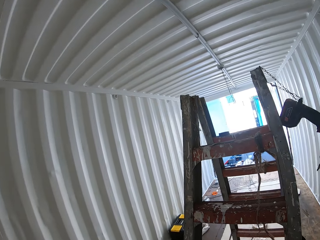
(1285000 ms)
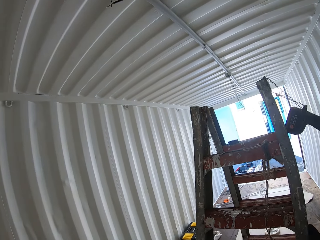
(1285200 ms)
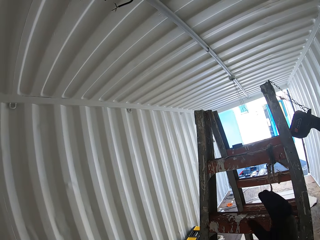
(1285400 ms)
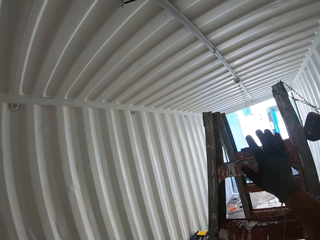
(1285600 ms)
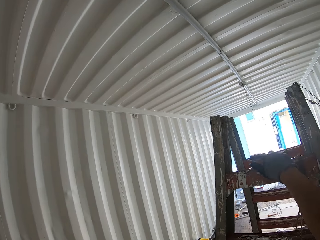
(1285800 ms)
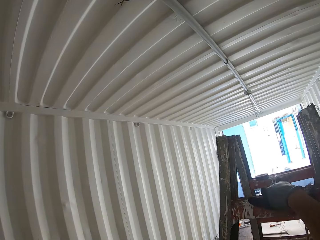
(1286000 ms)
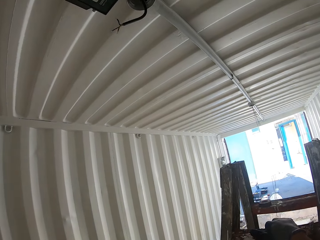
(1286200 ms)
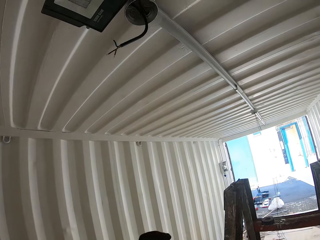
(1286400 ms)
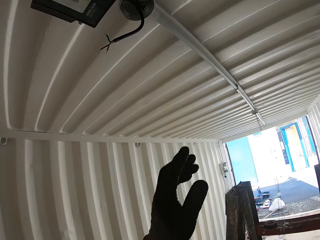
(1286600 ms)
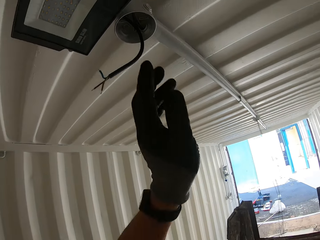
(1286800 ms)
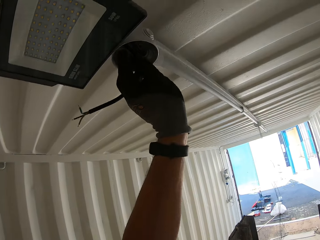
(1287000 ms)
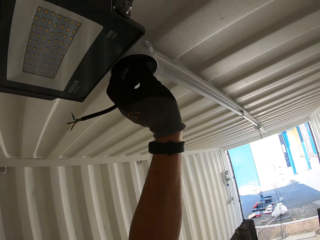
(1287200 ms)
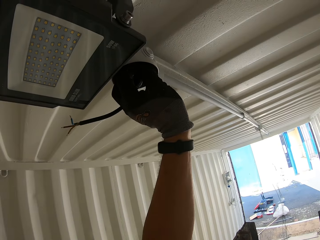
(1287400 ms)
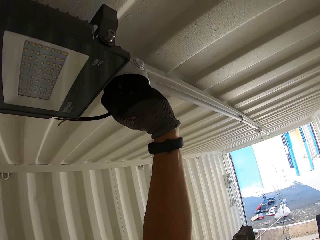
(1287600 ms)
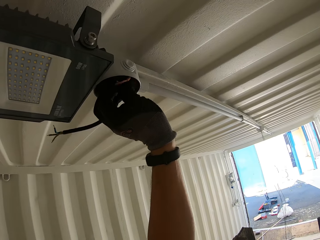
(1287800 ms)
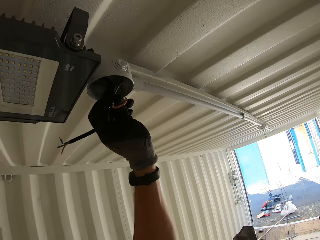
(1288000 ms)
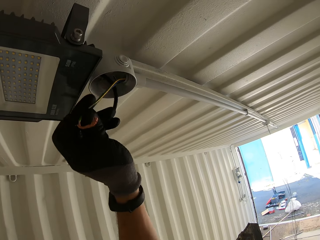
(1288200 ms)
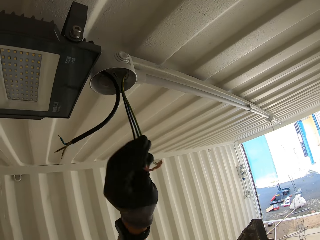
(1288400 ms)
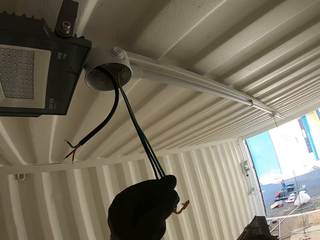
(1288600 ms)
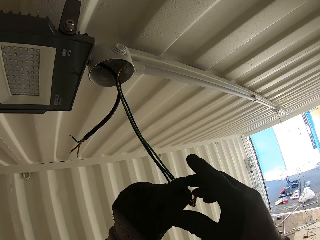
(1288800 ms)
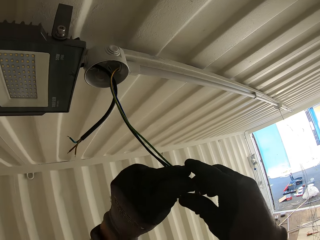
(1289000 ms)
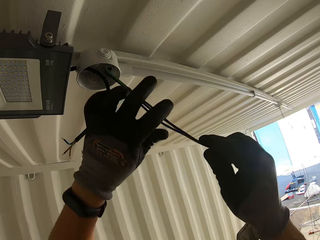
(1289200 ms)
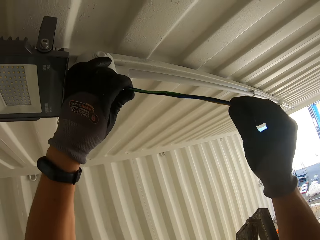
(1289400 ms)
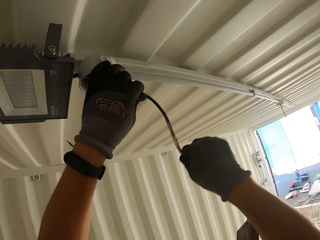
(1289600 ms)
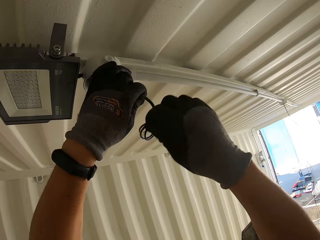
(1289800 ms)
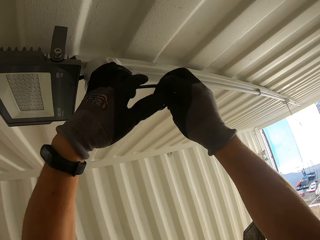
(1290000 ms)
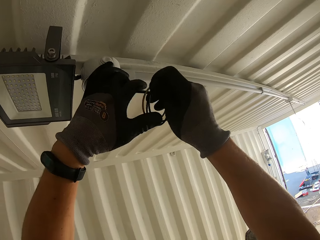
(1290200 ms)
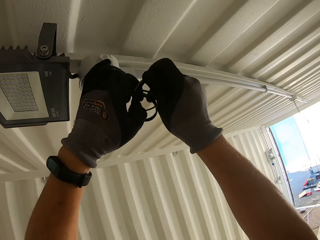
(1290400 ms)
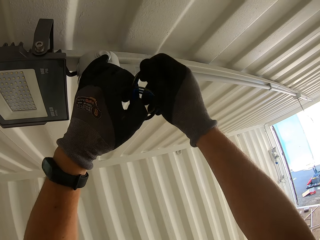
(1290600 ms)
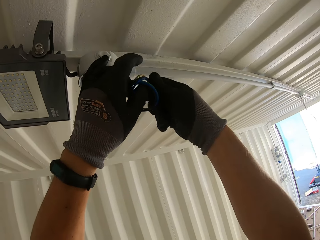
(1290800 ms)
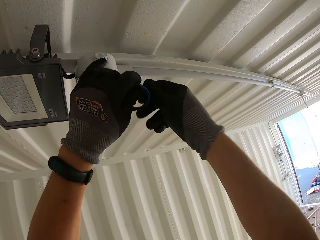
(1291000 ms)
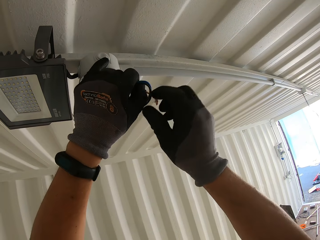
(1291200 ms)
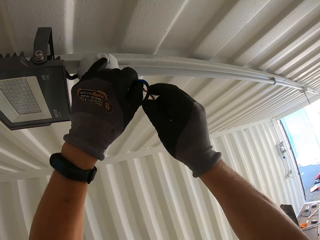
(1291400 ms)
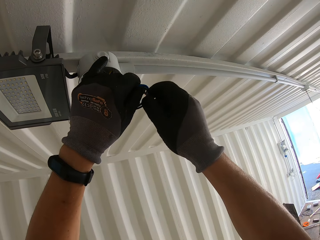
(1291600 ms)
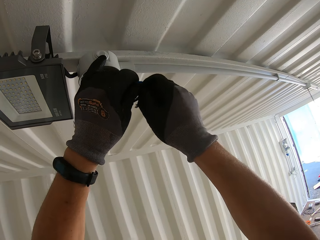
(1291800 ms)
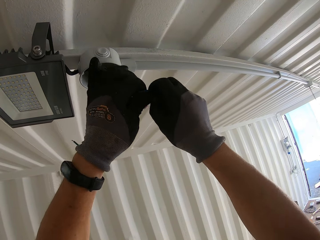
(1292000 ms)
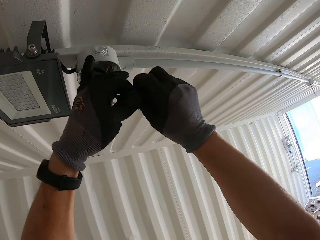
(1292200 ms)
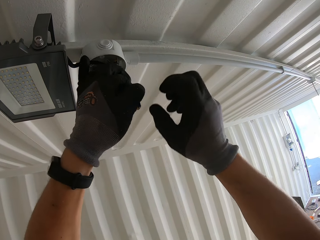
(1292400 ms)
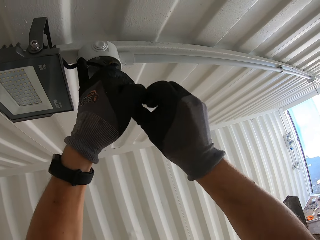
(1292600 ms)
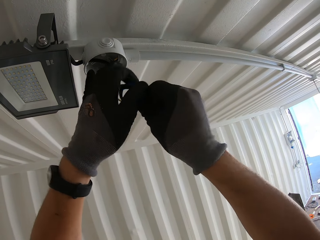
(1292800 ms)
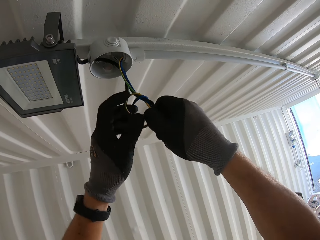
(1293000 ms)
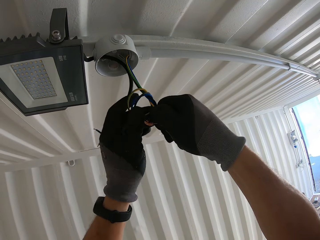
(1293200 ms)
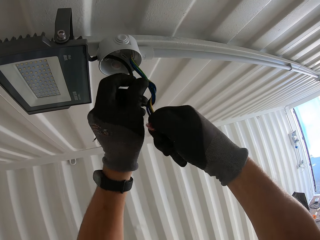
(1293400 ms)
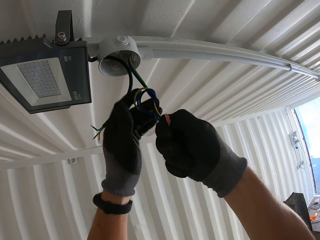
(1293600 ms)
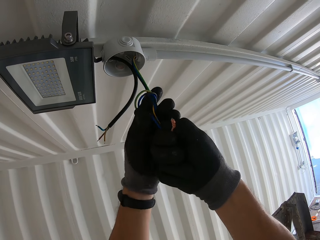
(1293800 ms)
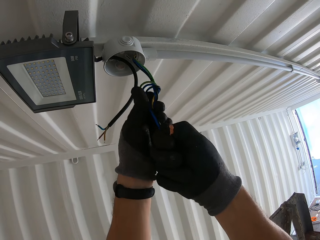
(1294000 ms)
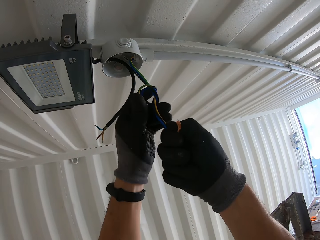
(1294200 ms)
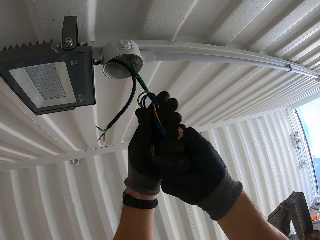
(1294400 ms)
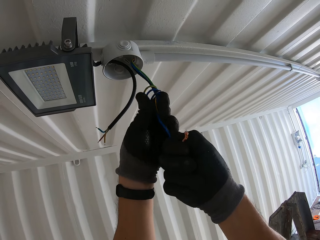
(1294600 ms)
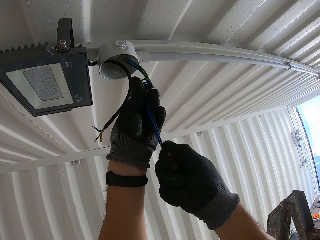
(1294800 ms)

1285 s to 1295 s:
The camera wearer climbs up the ladder. They pull out the cables. They tie a knot on the cables.

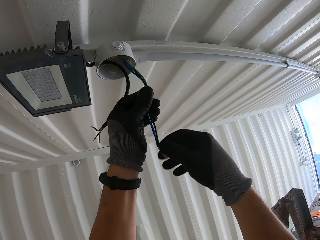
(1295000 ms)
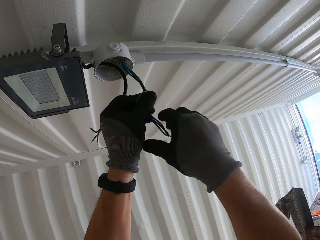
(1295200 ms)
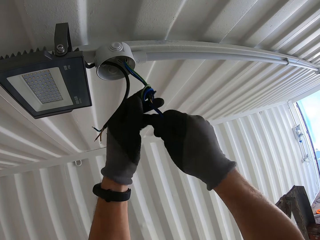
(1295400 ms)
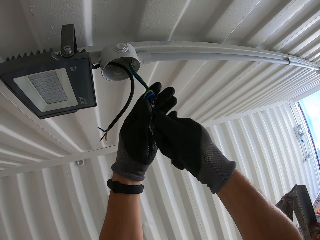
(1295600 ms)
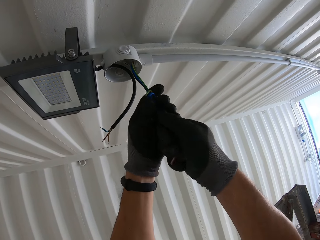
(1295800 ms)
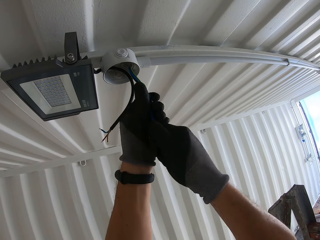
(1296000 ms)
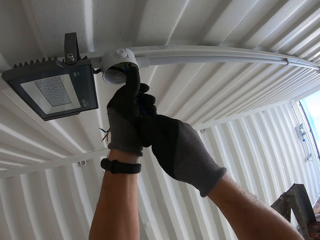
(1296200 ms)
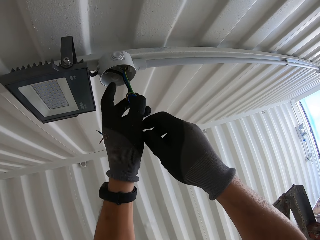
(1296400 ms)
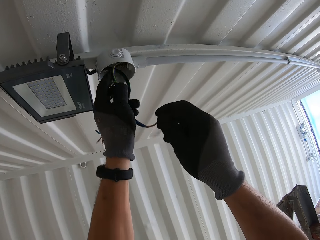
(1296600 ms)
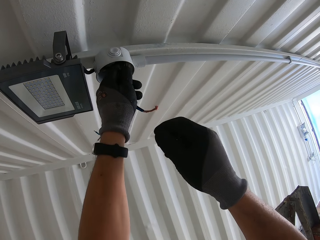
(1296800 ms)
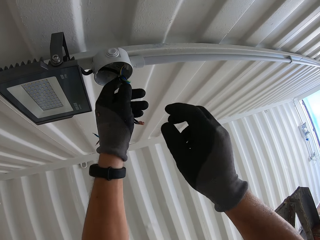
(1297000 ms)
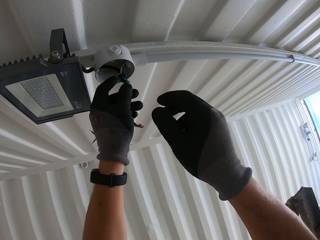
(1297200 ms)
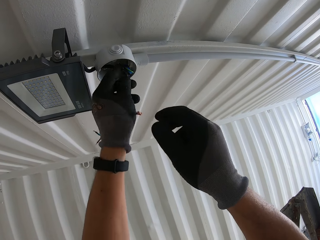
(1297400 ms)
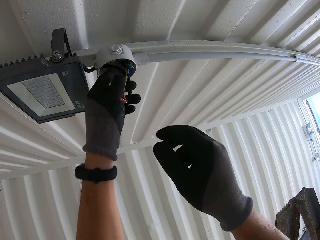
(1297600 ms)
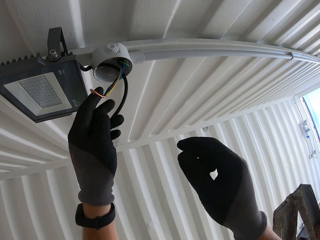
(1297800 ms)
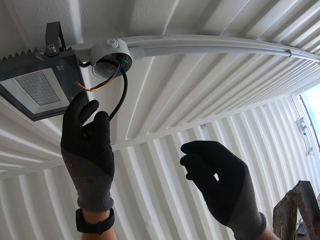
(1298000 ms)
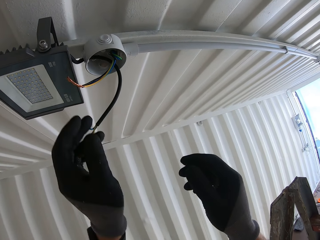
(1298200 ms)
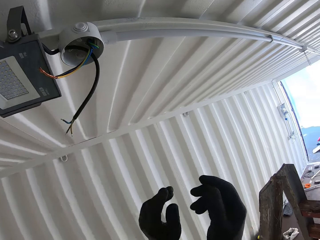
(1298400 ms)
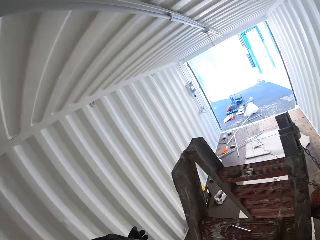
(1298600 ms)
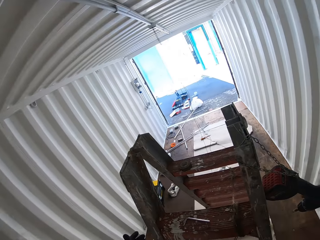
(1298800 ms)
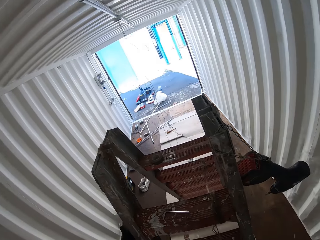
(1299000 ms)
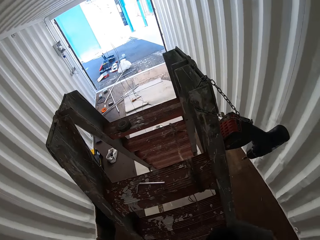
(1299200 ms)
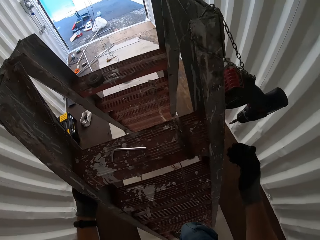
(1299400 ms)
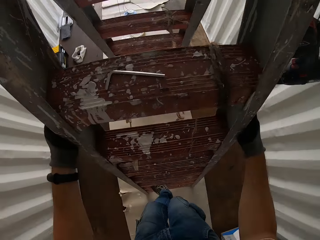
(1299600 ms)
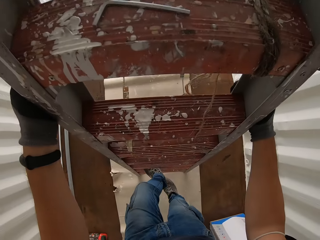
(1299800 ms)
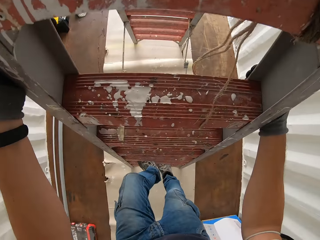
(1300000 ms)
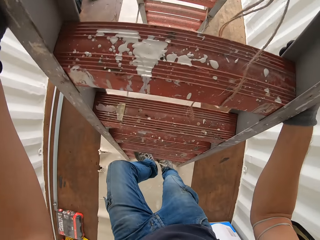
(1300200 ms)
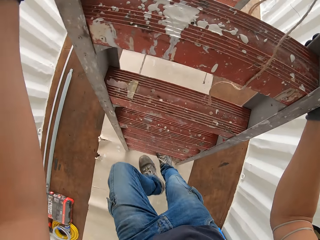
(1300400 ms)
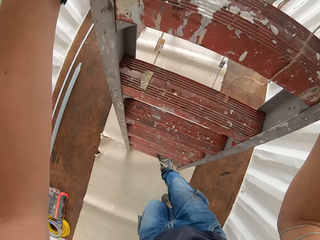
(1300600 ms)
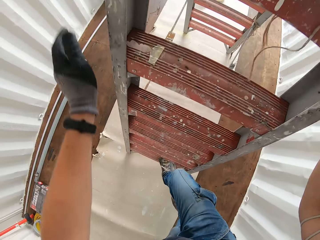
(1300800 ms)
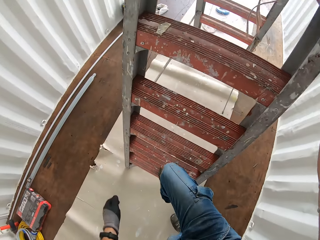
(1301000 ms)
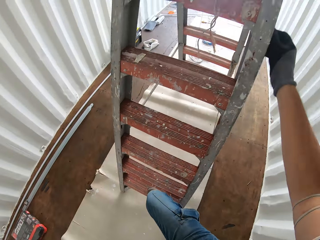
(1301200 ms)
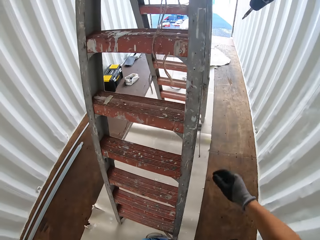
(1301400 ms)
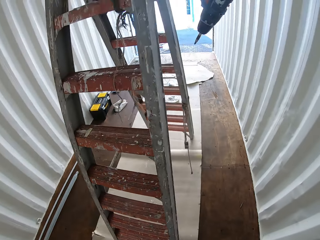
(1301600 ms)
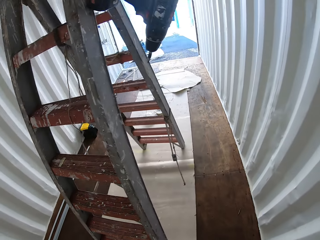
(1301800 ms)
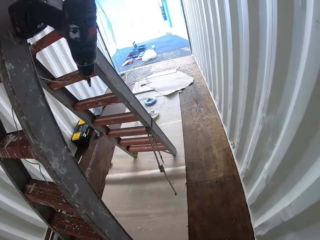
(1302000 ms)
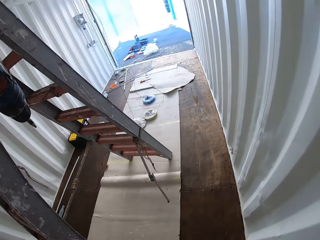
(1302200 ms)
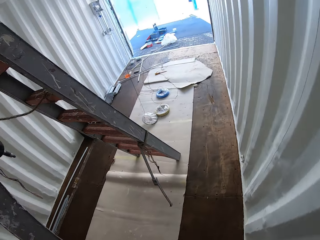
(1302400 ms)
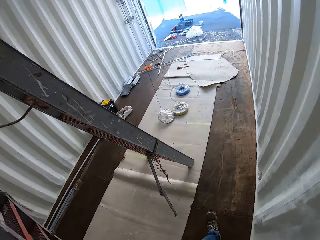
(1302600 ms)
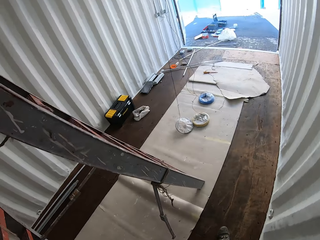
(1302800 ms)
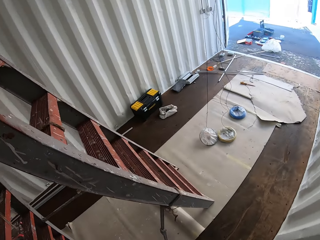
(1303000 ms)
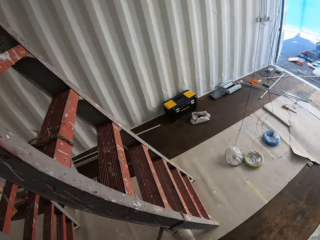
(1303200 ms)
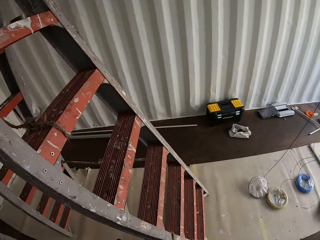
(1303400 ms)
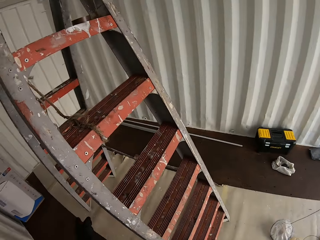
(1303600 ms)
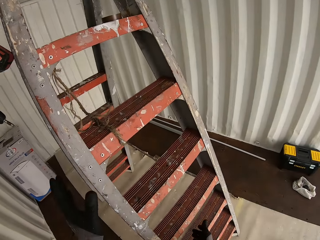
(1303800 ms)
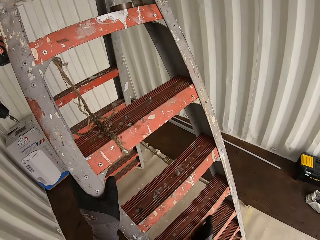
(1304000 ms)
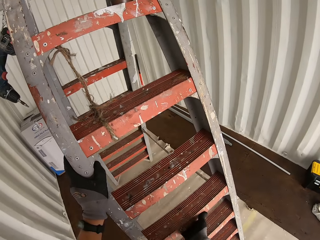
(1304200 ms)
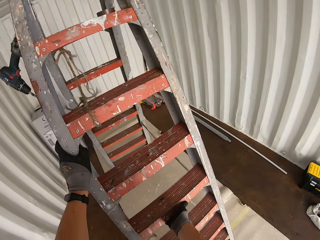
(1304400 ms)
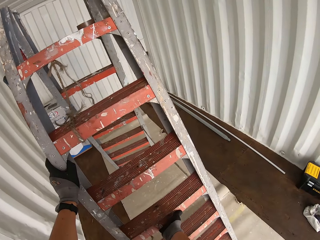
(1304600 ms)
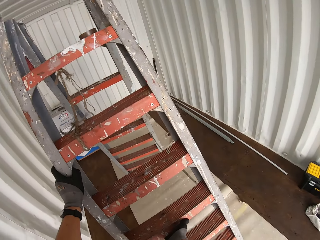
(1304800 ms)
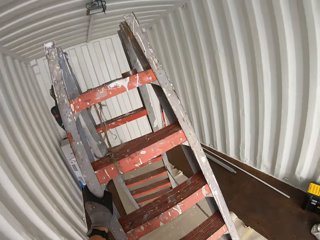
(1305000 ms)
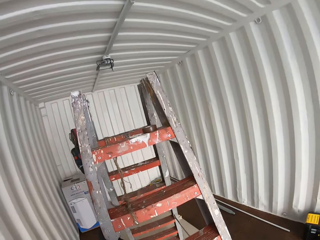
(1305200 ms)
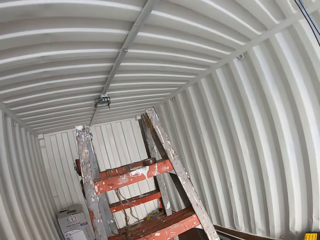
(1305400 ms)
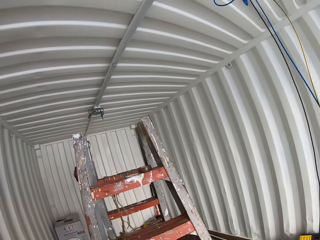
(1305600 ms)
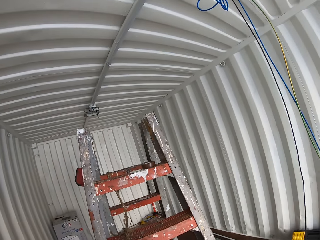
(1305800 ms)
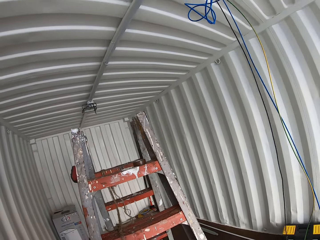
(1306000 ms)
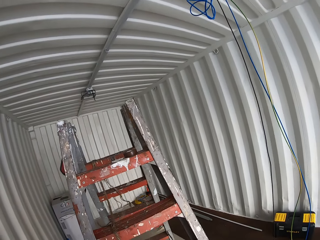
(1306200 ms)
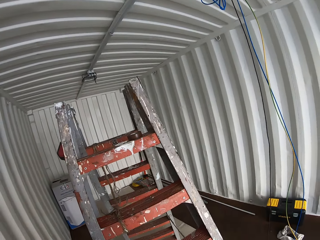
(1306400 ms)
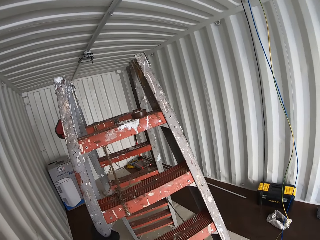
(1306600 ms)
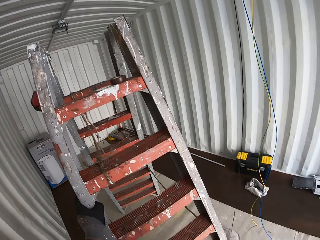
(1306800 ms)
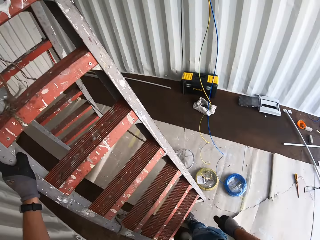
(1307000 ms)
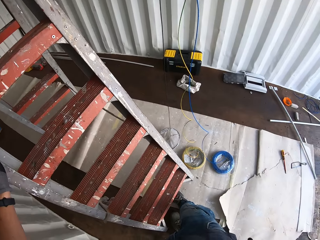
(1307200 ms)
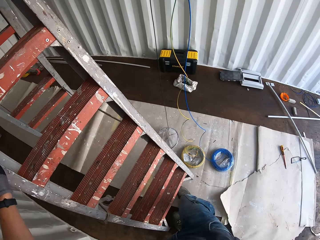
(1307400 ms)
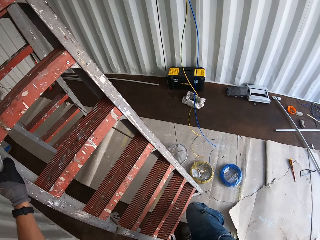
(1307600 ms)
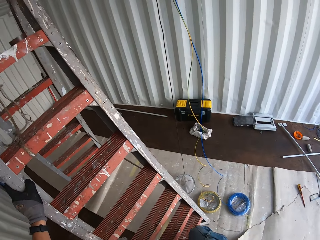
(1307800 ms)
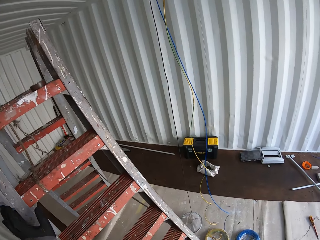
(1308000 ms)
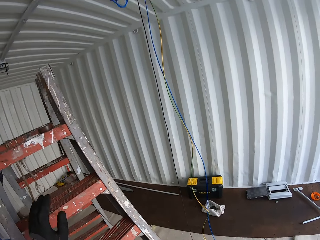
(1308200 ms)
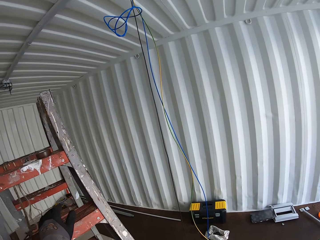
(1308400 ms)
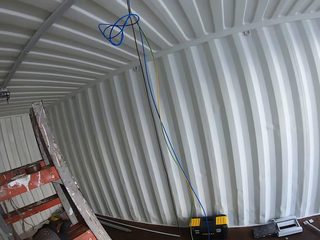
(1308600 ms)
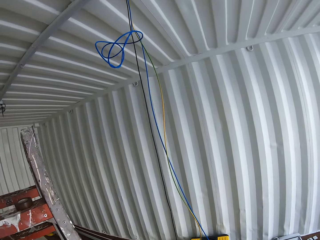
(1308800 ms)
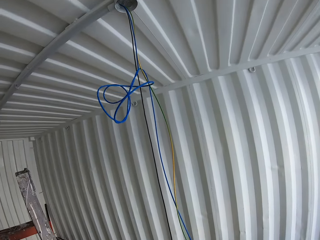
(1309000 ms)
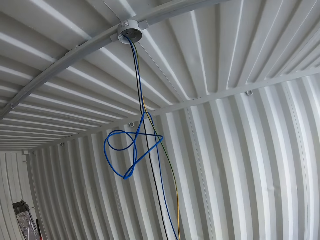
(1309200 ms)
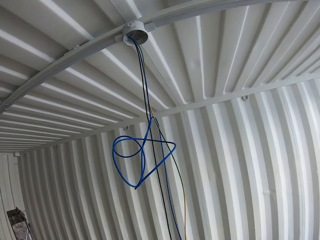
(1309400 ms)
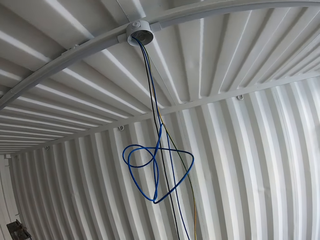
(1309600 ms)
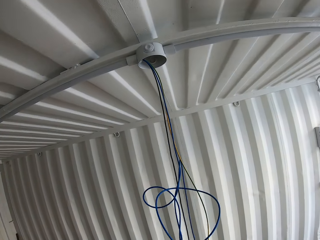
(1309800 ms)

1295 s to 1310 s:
The camera wearer pushes back the cable knot. They climb down the ladder. They walk to the other side of the ladder. They drag the ladder. They climb up the ladder.
